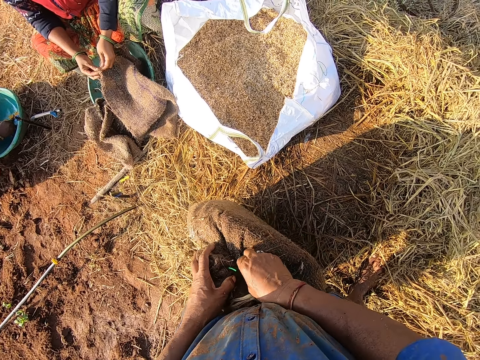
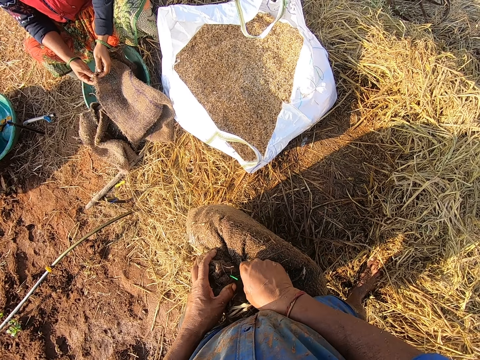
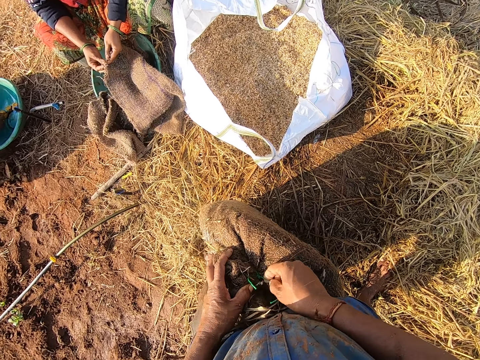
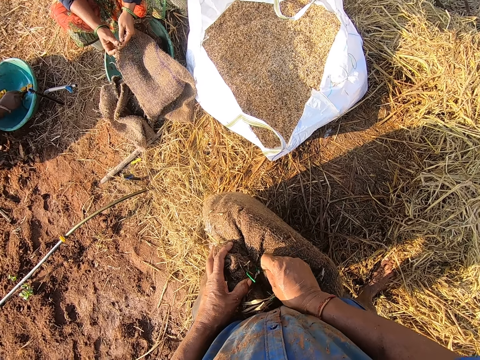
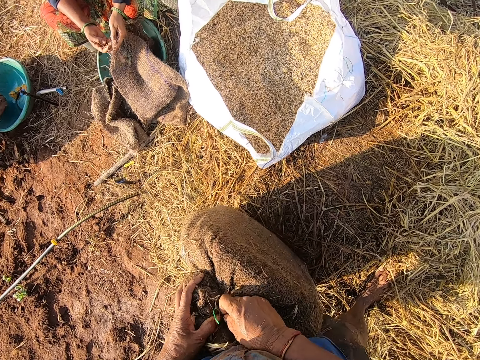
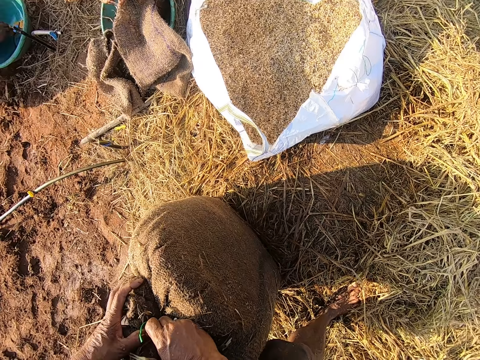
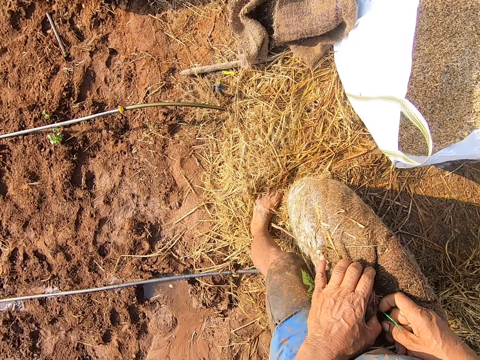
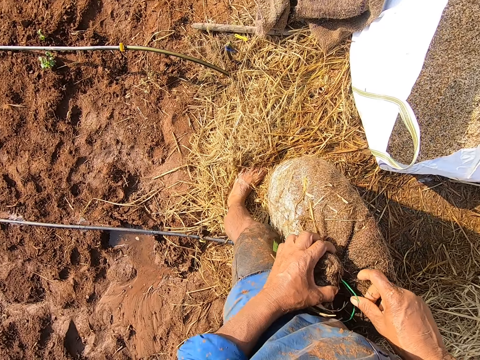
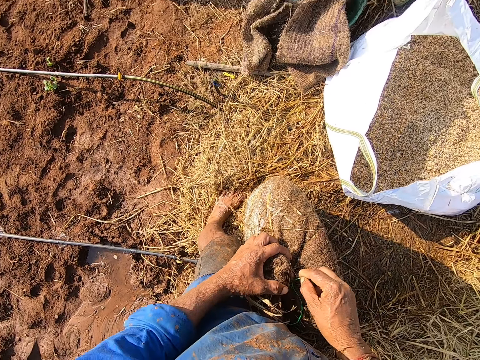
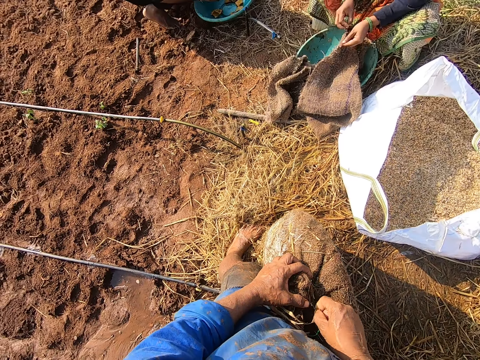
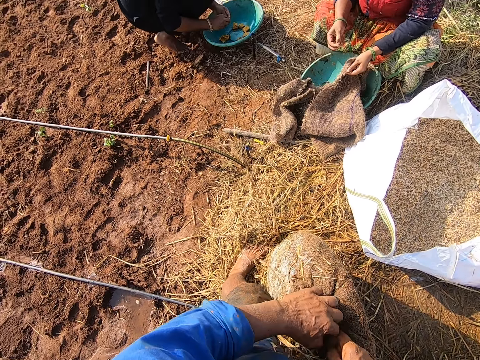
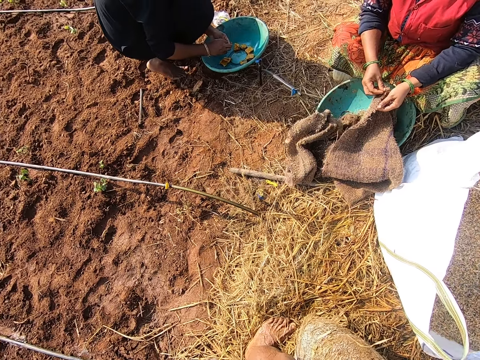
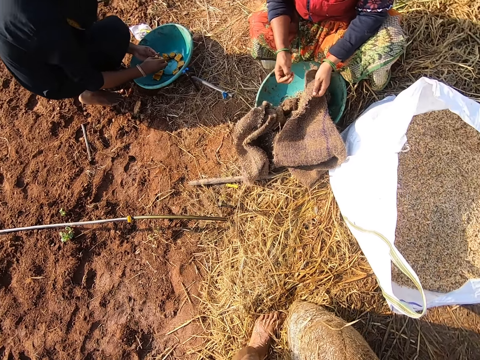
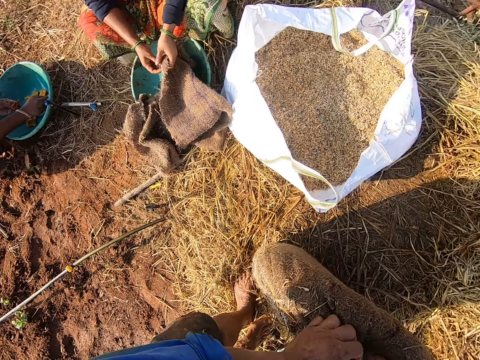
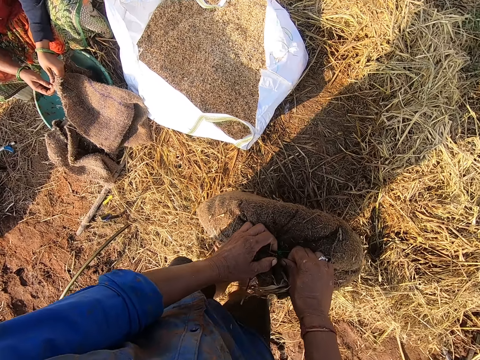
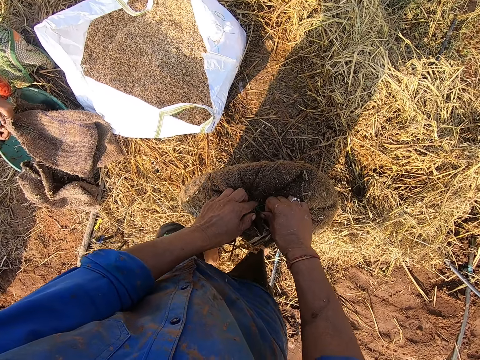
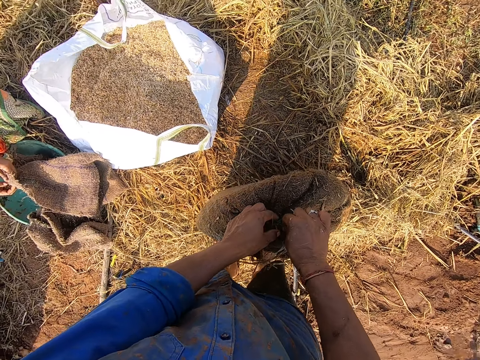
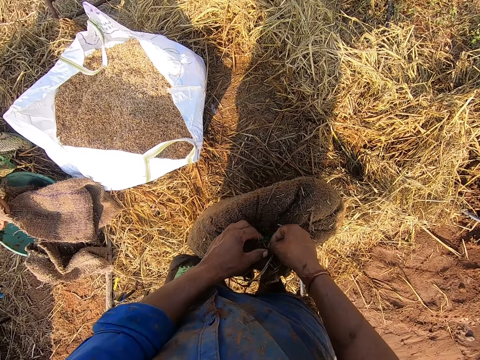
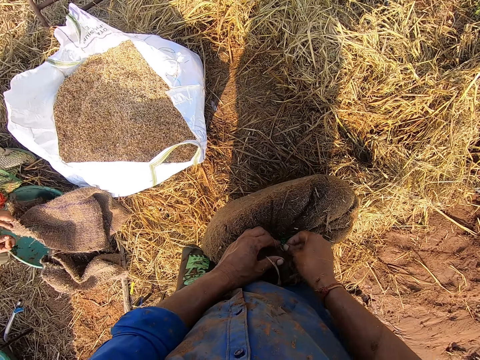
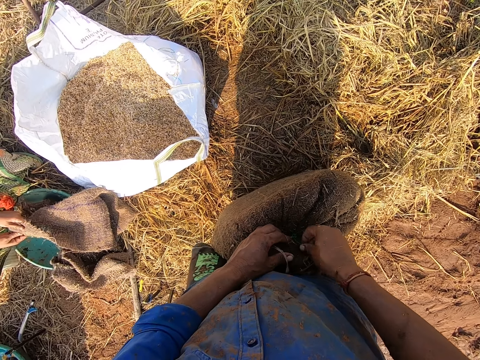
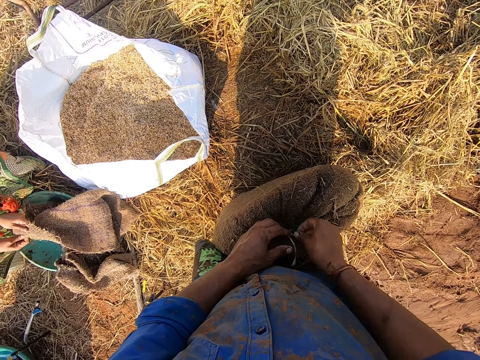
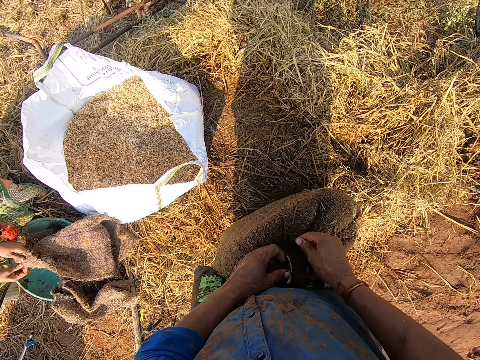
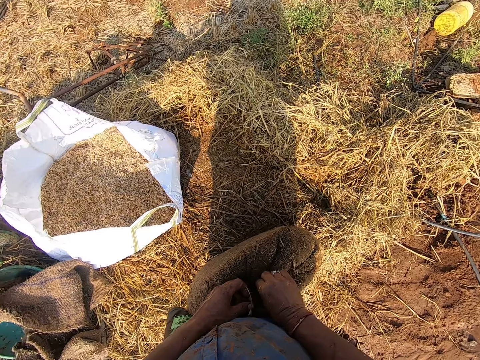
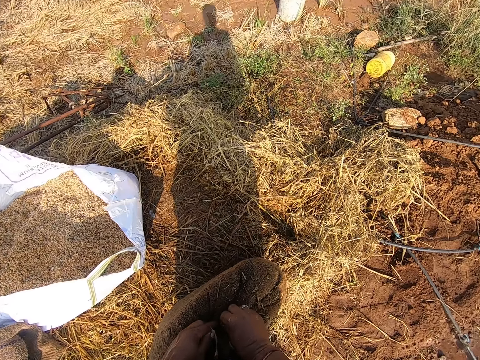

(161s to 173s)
The man picks a stone from the bowl with his right hand and puts the stone into the sachet with his right hand. The man picks a stone from the bowl with his right hand and puts the stone into the sachet with his right hand. The man picks a stone from the bowl with his right hand. The camera wearer unties the sack with his right hand.

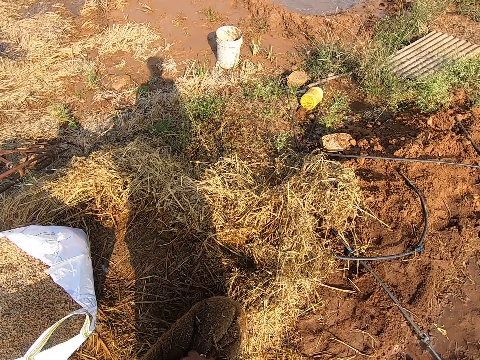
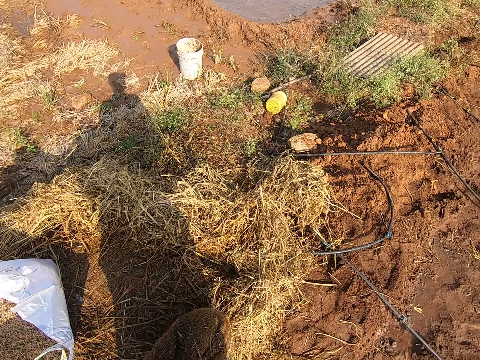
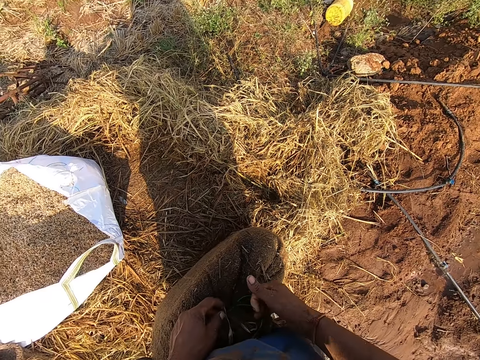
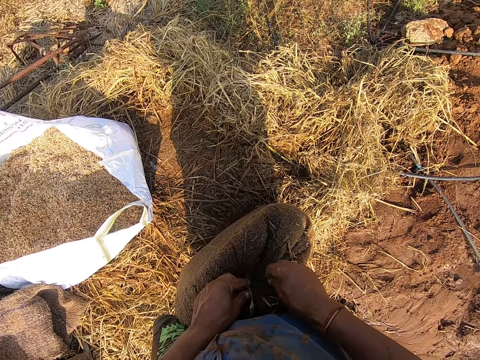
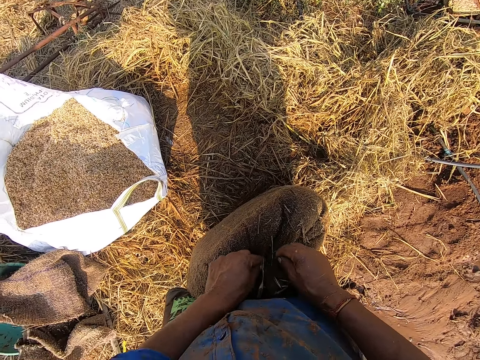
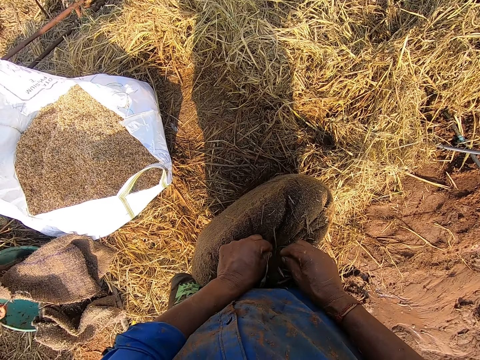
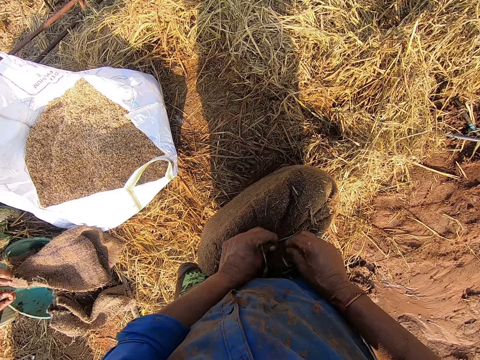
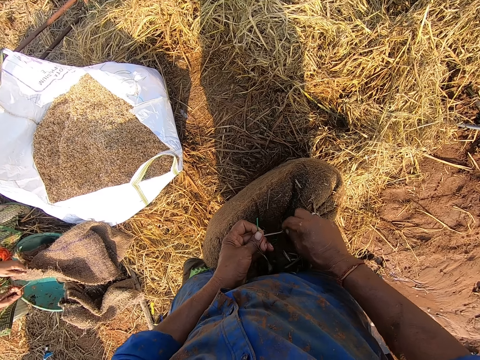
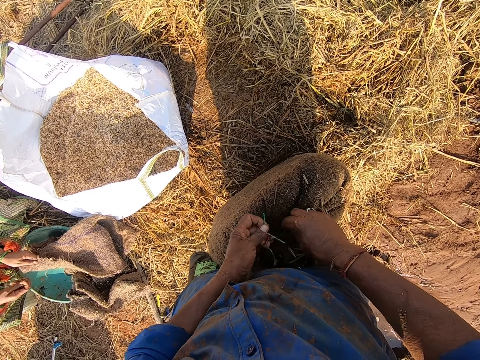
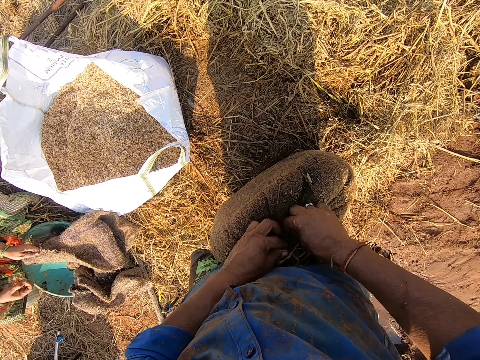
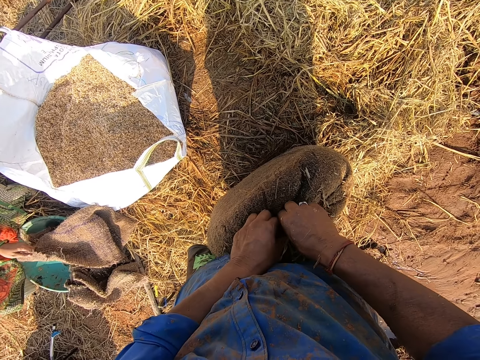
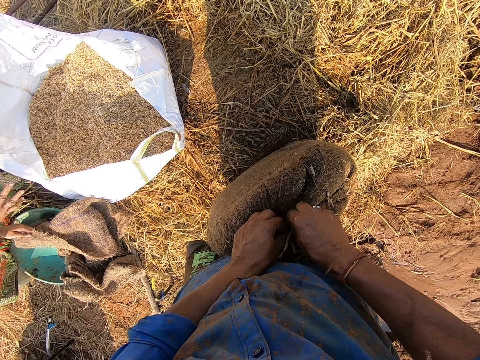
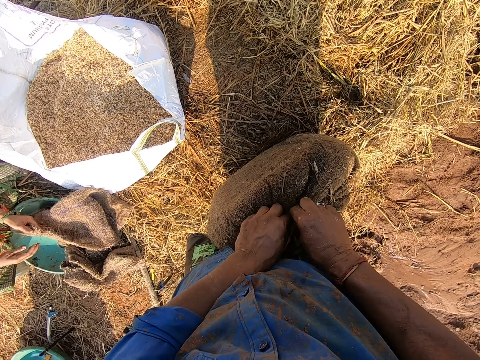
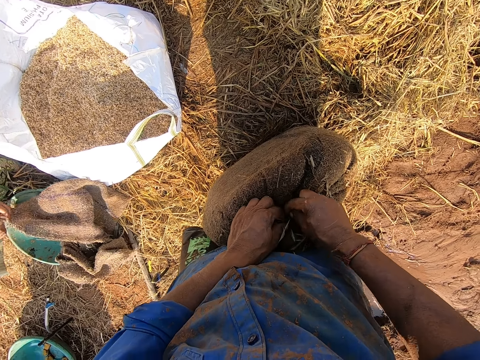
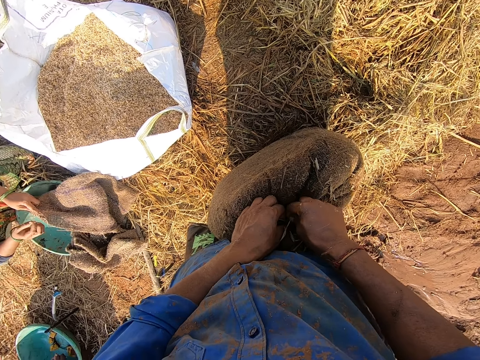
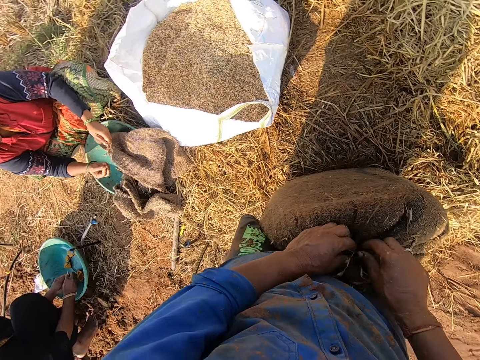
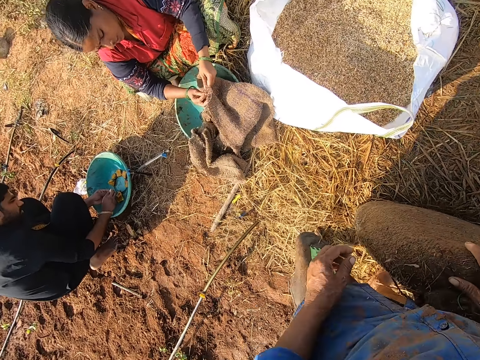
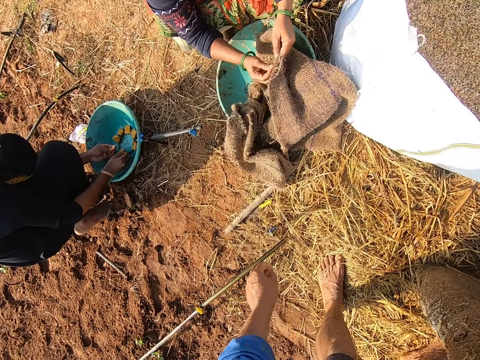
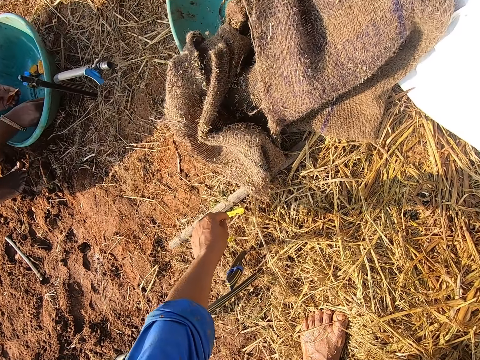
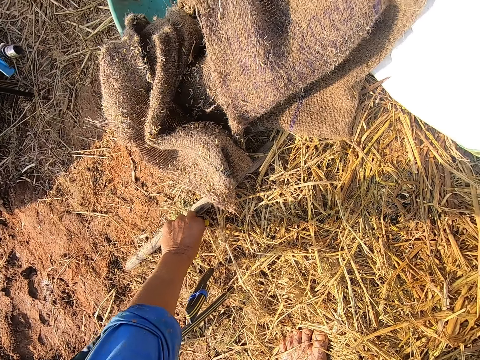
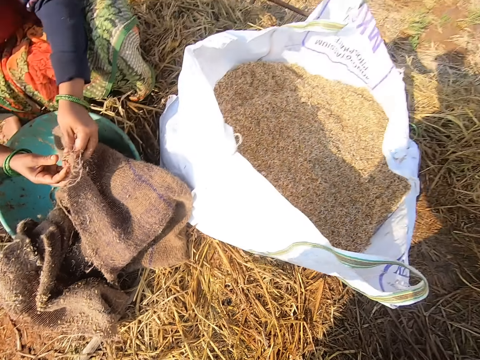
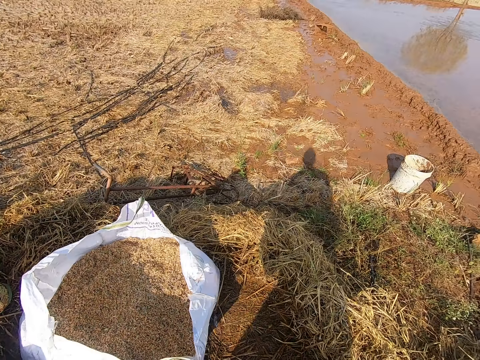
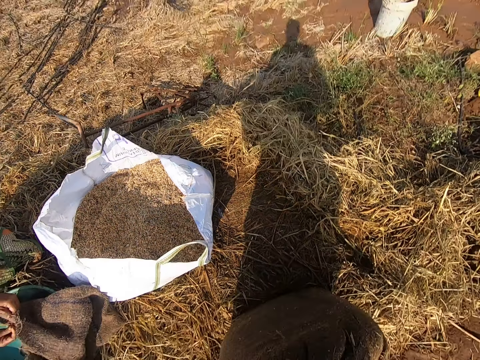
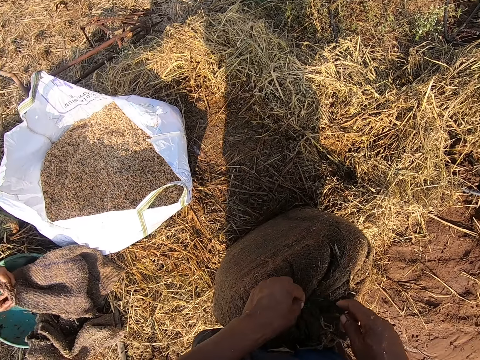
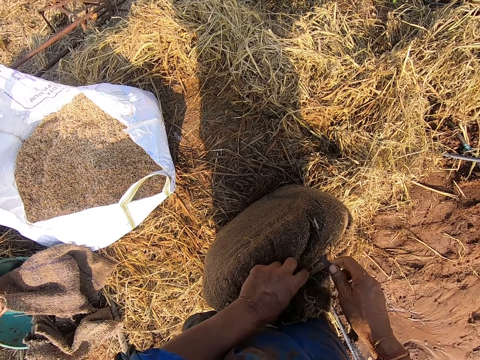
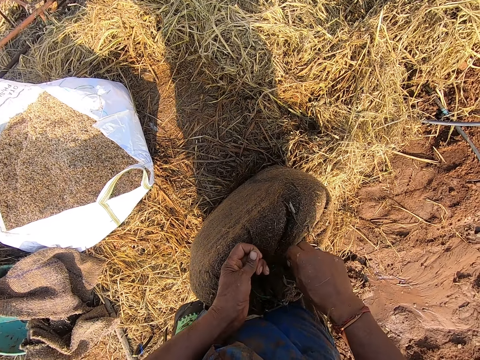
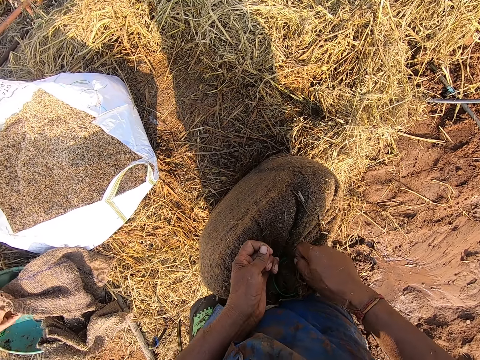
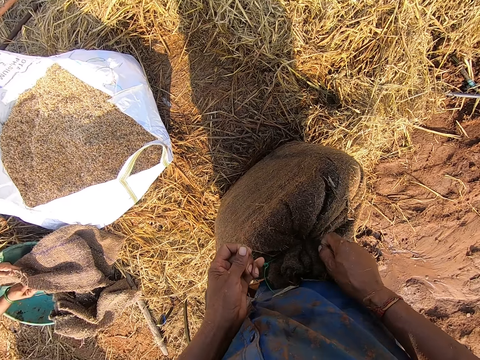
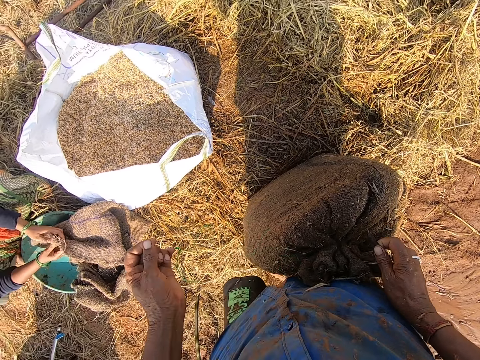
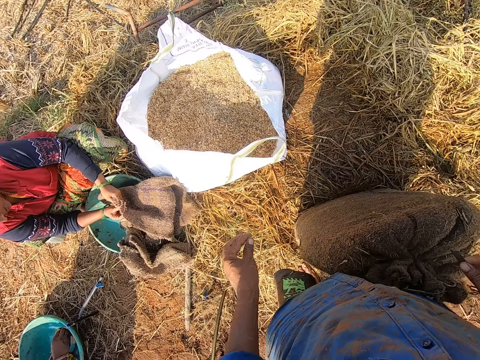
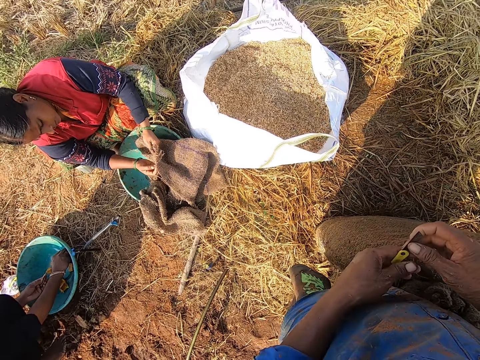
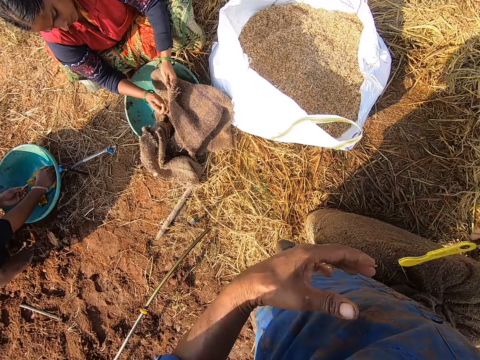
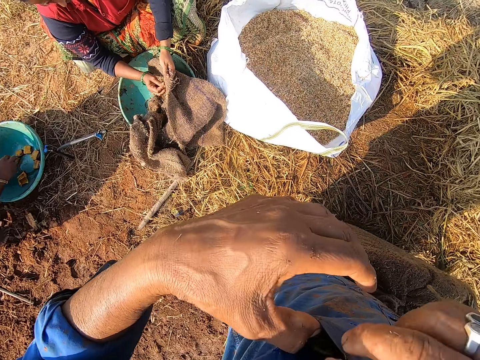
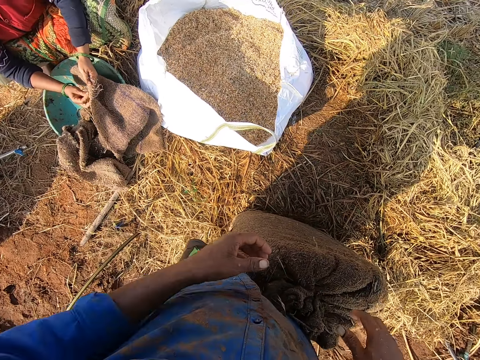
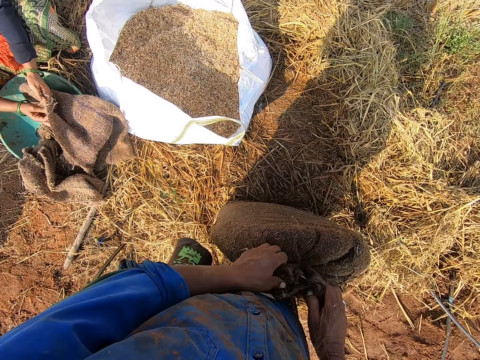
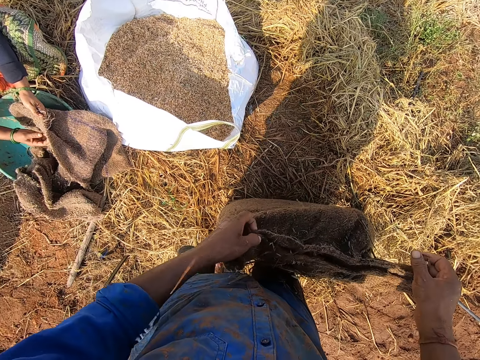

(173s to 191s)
The camera wearer untightens the sack. A man puts the stone into the sachet with his right hand. The man drops the stone into the bowl with his right hand. The camera wearer picks a blade from the ground with his left hand. He passes the blade from his left hand to his right hand. He cuts a rope on the sack with the blade in his right hand. He untightens the sack with something. He throws the rope on the ground with his left hand. The man picks a stone from the bowl with his right hand. The camera wearer holds the blade with both hands. He puts the blade into his shirt pocket with his right hand. The man puts the stone into the sachet with his right hand. The camera wearer opens the sack with both hands.
